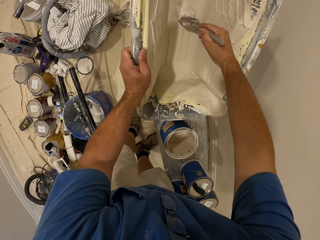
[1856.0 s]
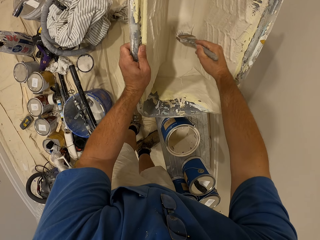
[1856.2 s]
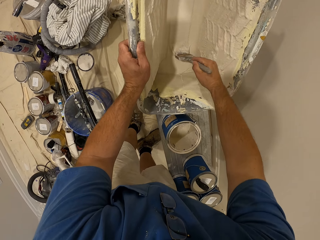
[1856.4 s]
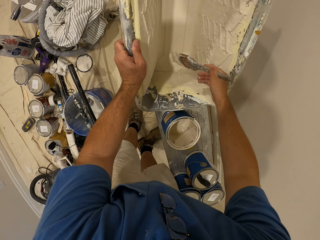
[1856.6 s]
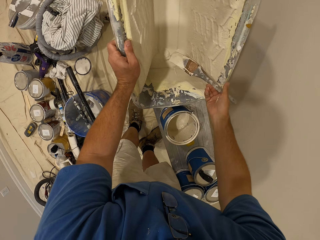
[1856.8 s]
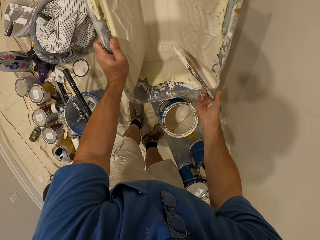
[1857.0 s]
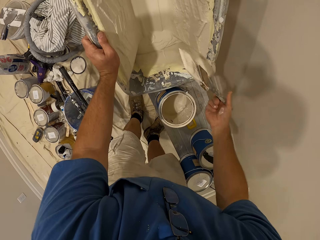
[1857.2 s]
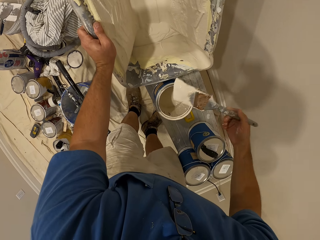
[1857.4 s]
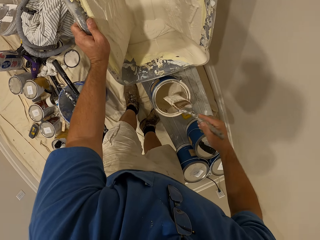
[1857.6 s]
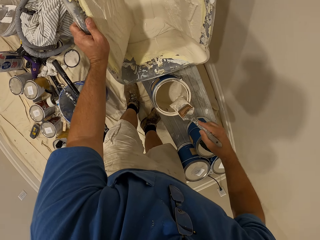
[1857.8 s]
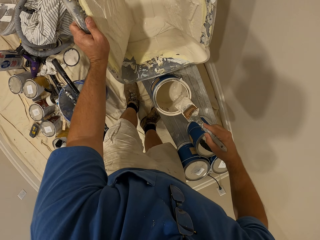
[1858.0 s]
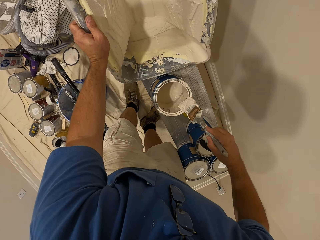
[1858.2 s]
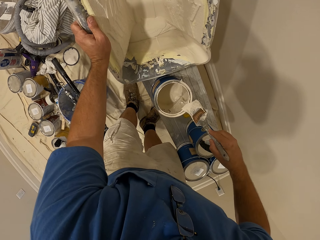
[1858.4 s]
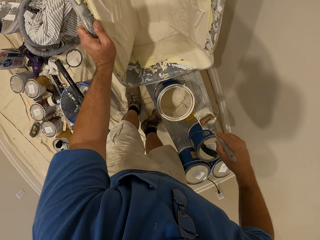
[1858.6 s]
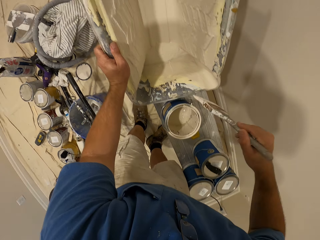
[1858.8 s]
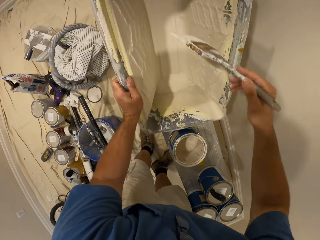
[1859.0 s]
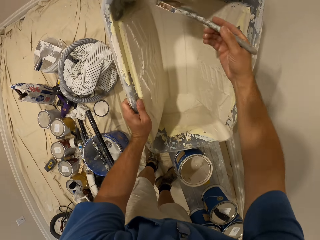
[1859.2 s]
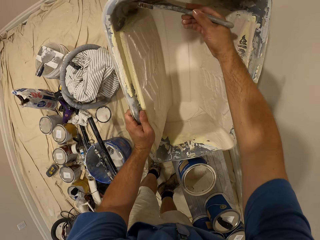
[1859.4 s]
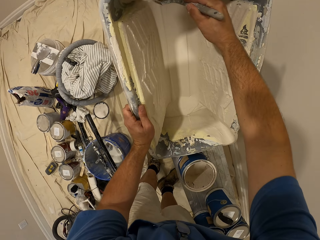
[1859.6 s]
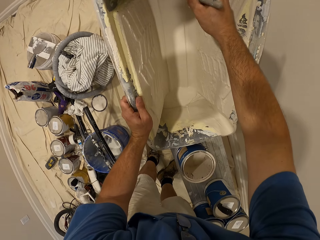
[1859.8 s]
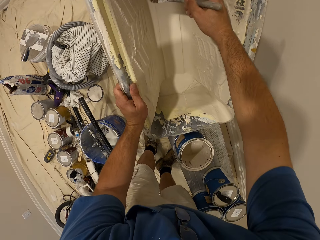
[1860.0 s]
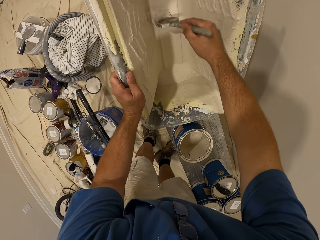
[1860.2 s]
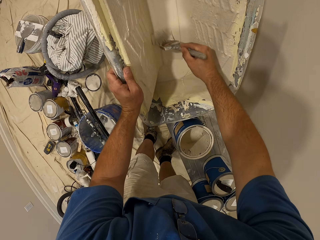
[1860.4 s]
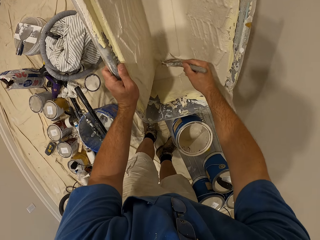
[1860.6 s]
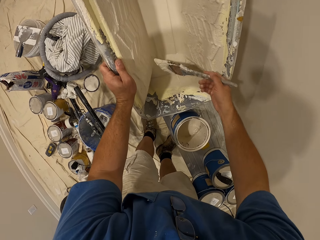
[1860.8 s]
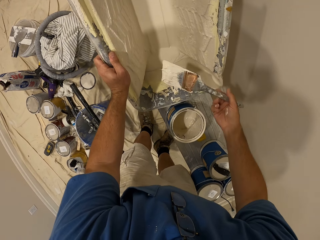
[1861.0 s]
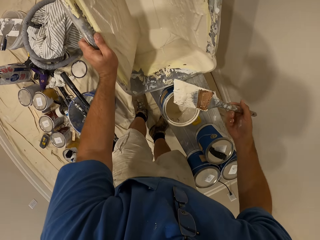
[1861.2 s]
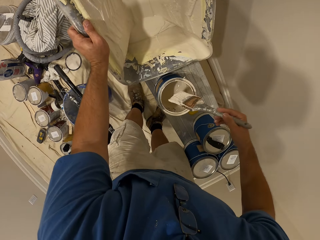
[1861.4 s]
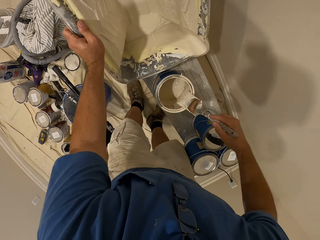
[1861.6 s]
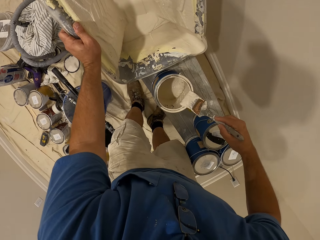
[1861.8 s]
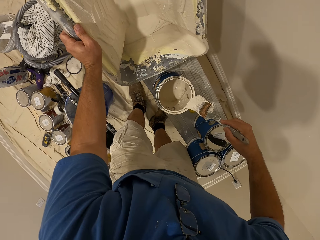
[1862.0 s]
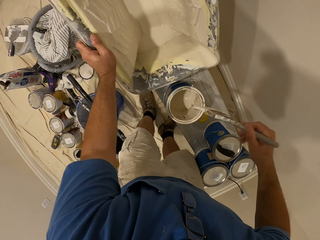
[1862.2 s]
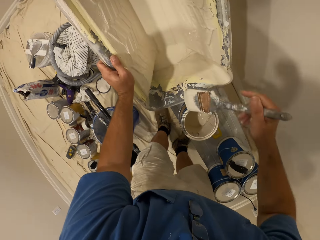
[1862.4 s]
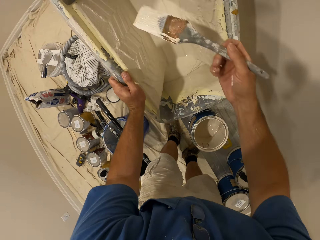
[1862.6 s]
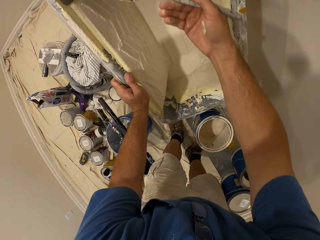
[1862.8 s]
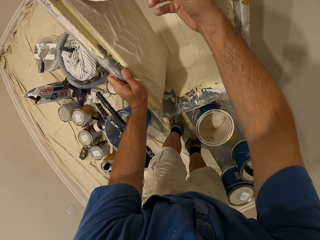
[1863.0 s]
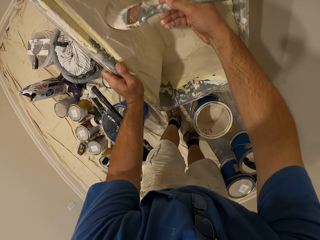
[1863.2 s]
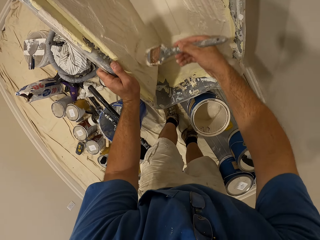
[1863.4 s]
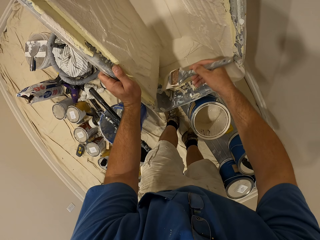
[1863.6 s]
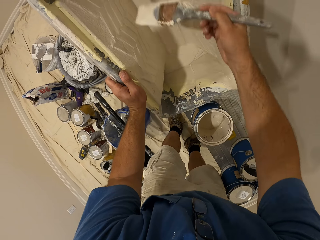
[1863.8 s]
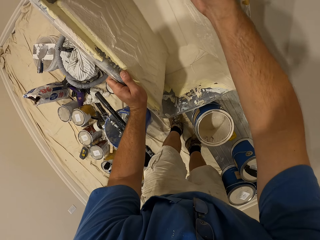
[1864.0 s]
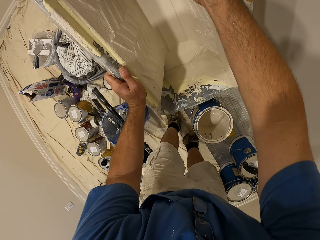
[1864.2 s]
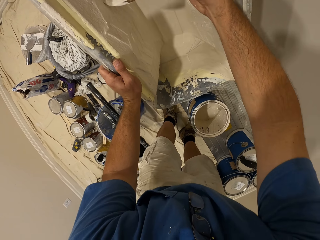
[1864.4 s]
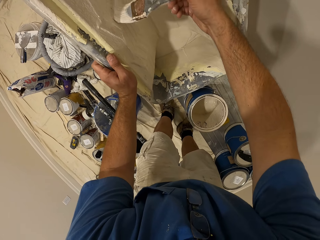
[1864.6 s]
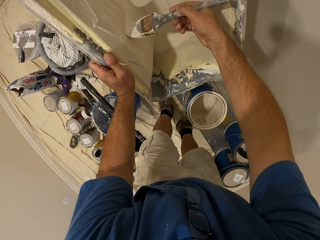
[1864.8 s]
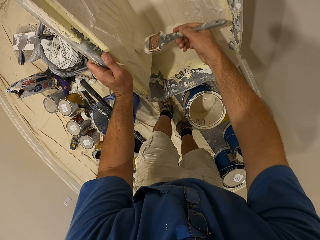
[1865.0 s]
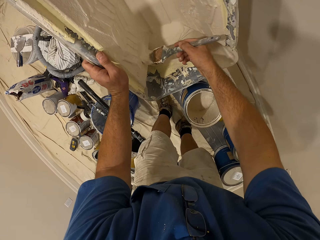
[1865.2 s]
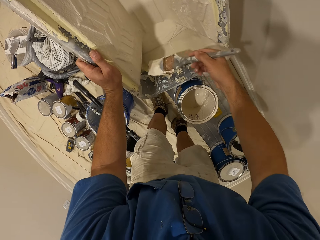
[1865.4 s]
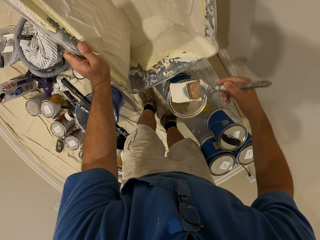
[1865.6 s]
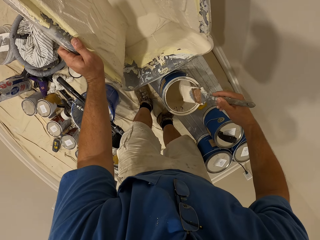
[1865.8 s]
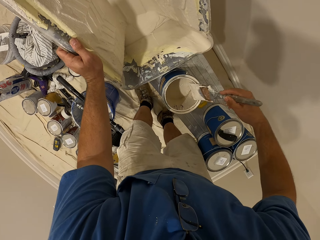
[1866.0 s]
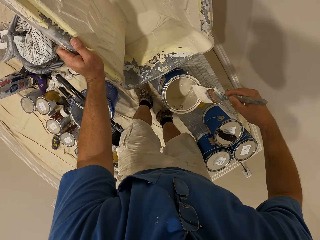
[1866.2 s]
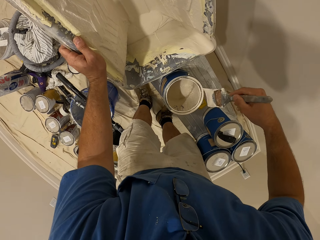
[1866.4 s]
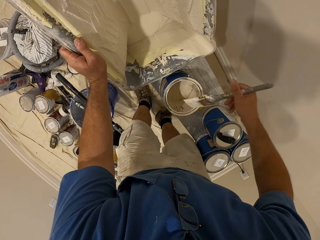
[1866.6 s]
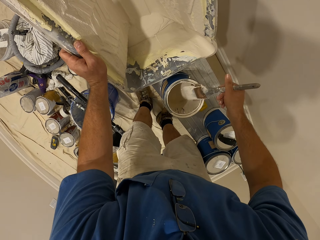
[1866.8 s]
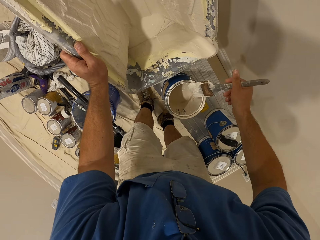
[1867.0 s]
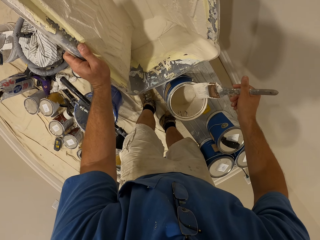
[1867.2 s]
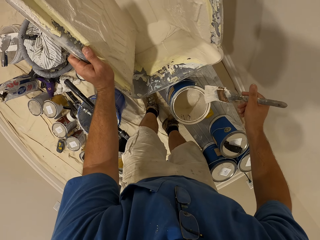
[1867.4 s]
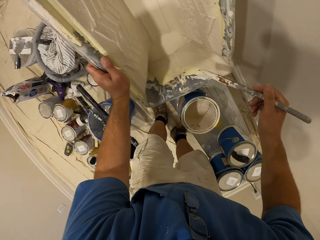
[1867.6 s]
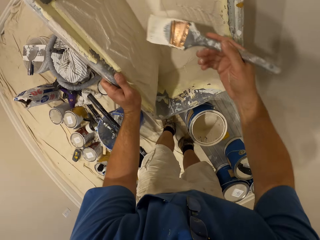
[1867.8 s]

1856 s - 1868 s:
The camera wearer scrapes the paint in the paint bucket with the brush in his right hand. He rubs the brush on the edge of the paint container. He scrapes the paint in the paint bucket with the brush in his right hand. He rubs the brush on the edge of the paint container. He scrapes the paint in the paint bucket with the brush in his right hand. He rubs the brush on the edge of the paint container.

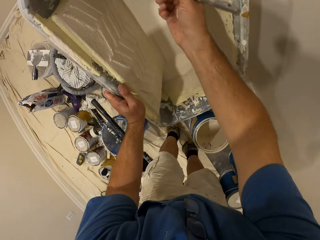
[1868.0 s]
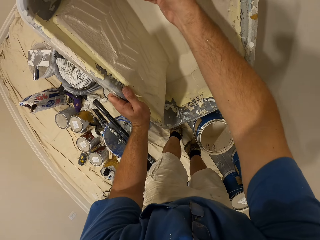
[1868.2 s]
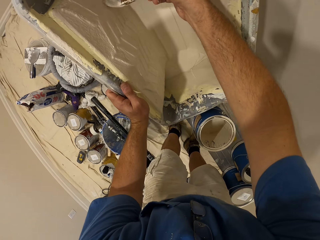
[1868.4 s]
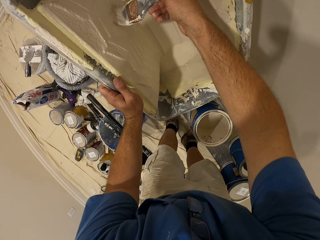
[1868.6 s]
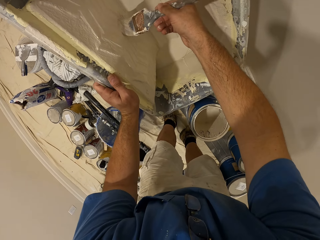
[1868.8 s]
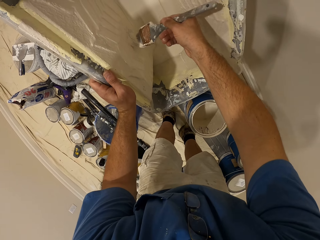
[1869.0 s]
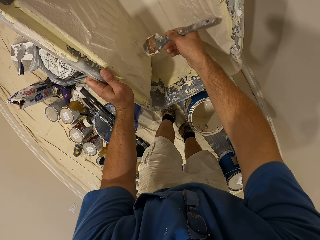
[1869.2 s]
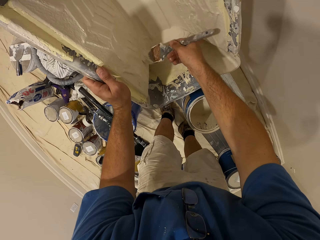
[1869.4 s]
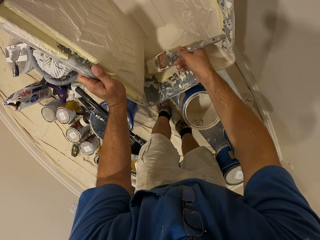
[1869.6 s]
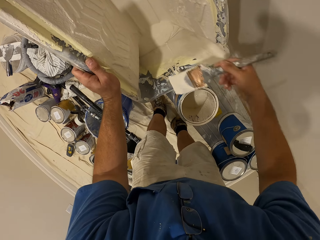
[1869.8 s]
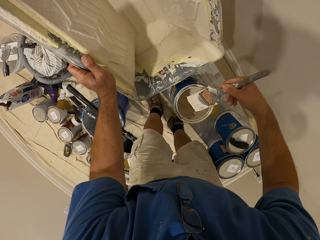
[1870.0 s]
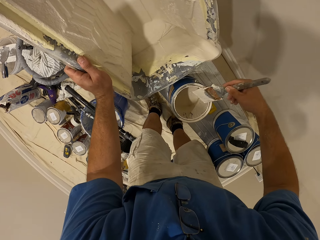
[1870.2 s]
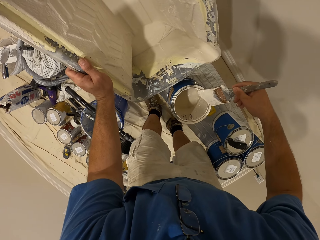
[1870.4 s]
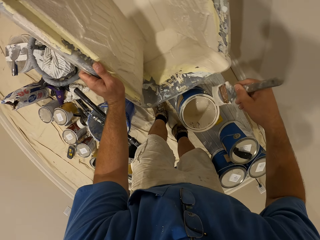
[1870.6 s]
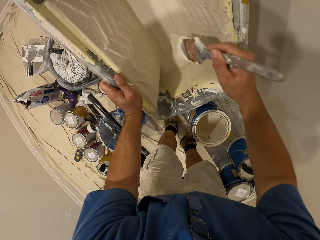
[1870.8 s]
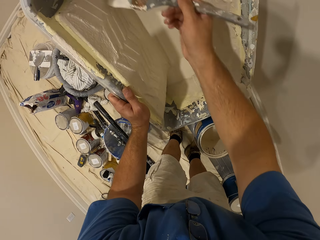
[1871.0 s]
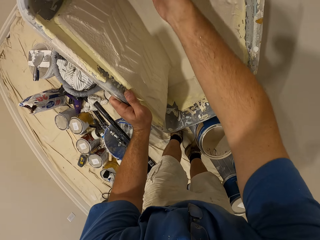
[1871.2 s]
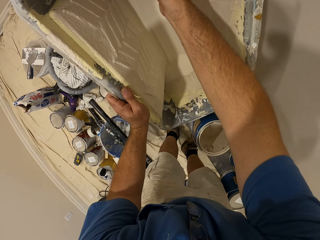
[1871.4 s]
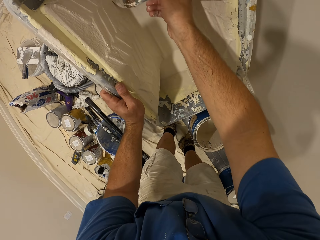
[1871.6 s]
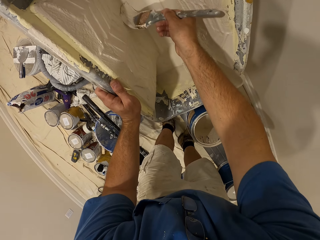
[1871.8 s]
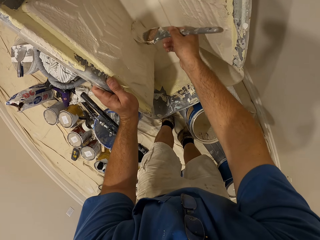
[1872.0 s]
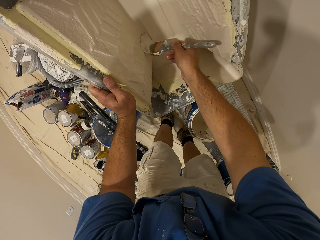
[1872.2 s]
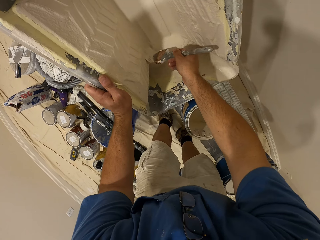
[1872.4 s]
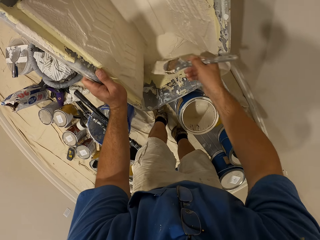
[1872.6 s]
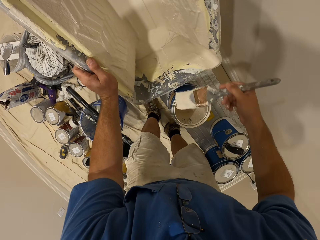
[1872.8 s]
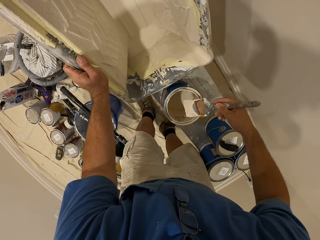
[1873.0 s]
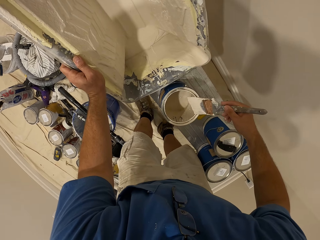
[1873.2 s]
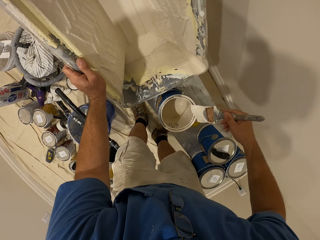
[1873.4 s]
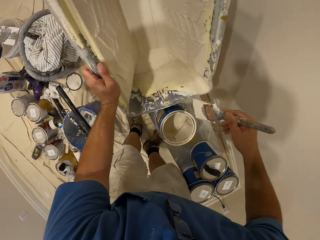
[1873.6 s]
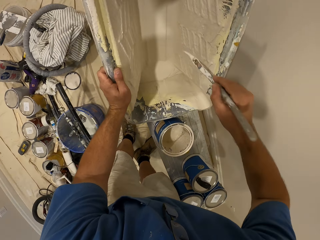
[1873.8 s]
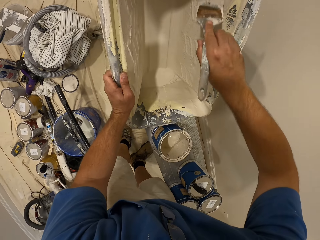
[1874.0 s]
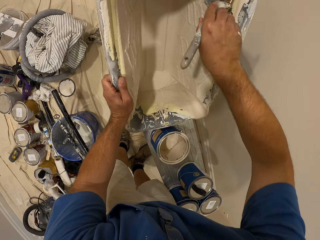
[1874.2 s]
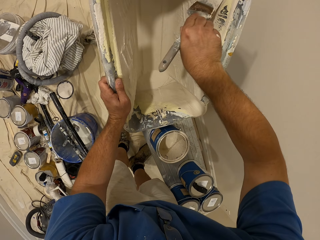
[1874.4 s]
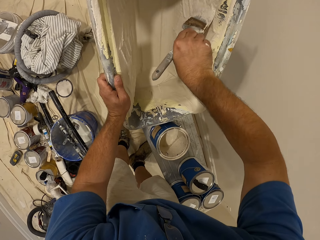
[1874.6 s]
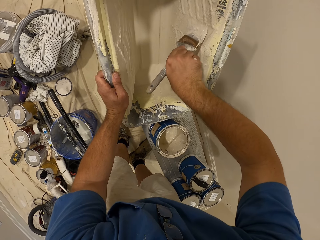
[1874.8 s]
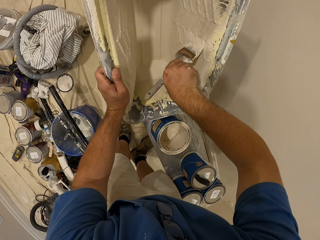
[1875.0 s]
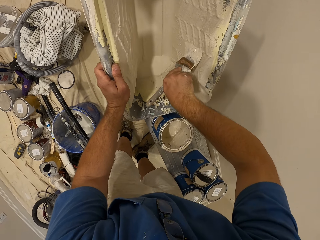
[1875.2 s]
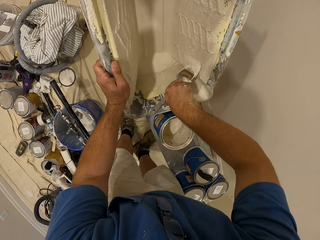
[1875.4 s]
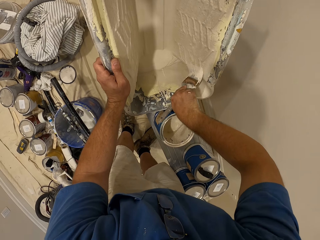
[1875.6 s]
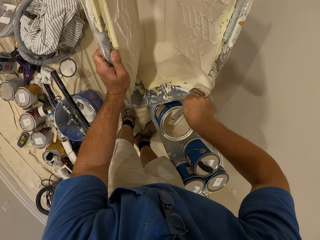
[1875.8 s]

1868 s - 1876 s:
The camera wearer scrapes the paint in the paint bucket with the brush in his right hand. He rubs the brush on the edge of the paint container. He scrapes the paint in the paint bucket with the brush in his right hand. He rubs the brush on the edge of the paint container. He scrapes the paint in the paint bucket with the brush in his right hand.
